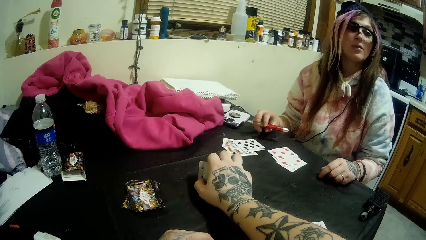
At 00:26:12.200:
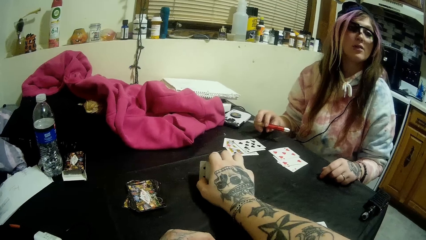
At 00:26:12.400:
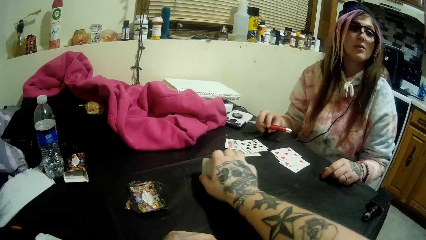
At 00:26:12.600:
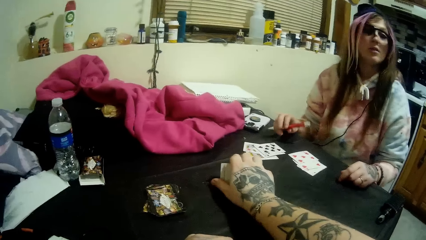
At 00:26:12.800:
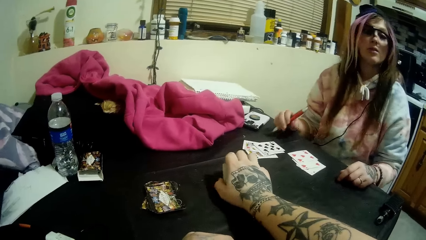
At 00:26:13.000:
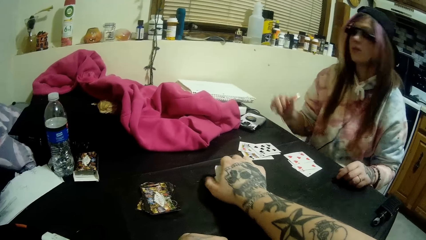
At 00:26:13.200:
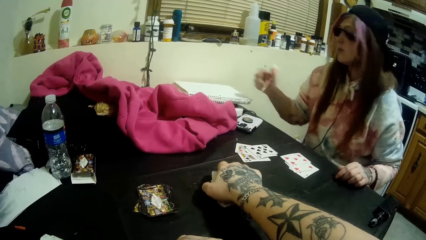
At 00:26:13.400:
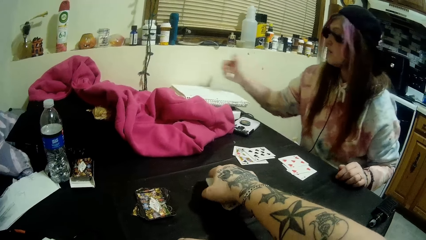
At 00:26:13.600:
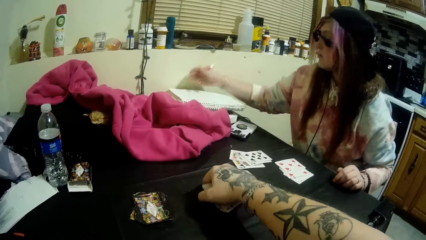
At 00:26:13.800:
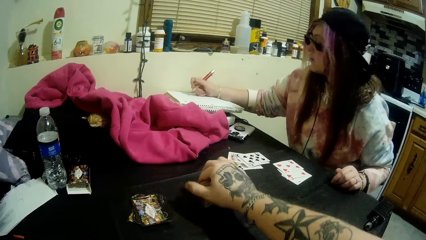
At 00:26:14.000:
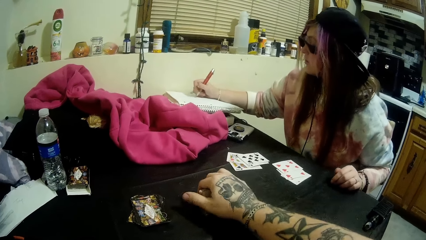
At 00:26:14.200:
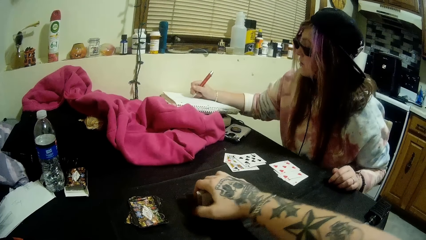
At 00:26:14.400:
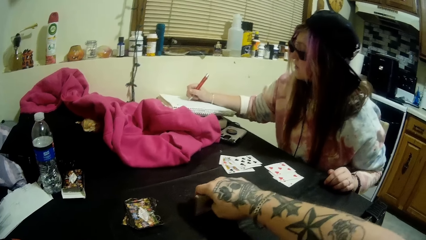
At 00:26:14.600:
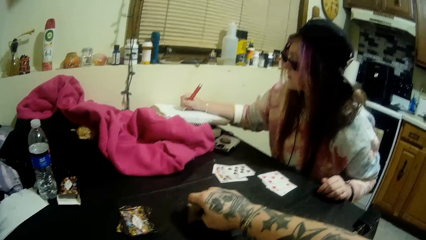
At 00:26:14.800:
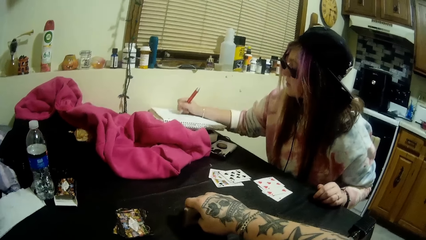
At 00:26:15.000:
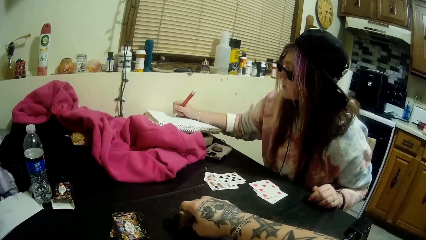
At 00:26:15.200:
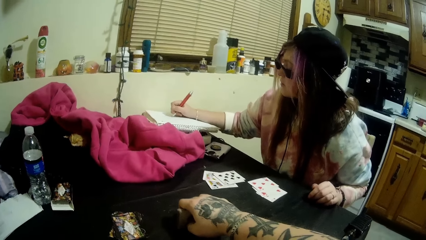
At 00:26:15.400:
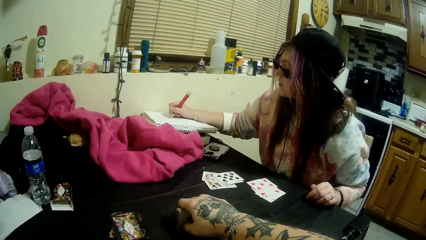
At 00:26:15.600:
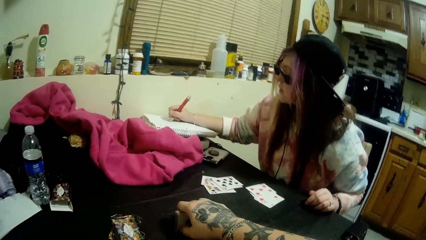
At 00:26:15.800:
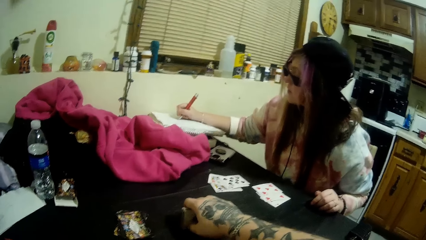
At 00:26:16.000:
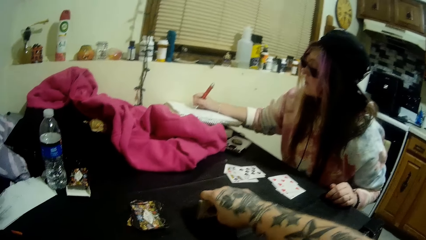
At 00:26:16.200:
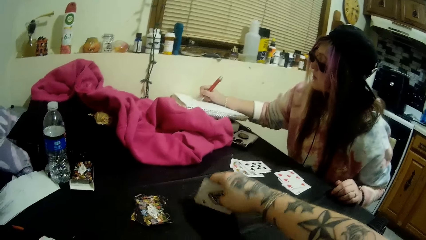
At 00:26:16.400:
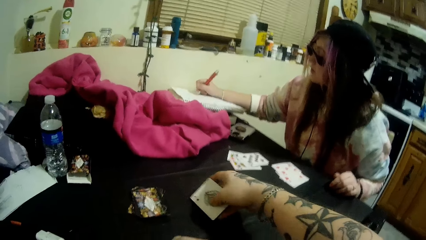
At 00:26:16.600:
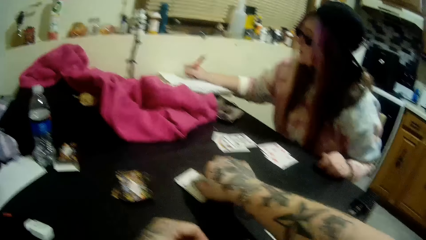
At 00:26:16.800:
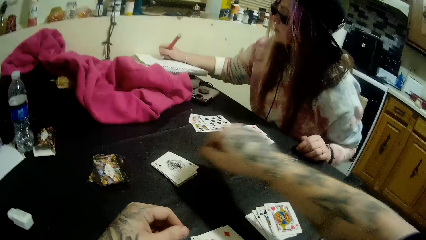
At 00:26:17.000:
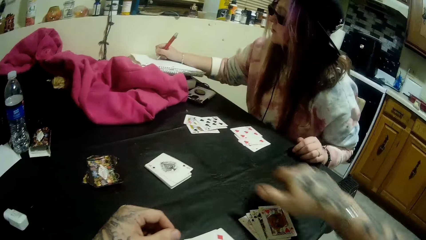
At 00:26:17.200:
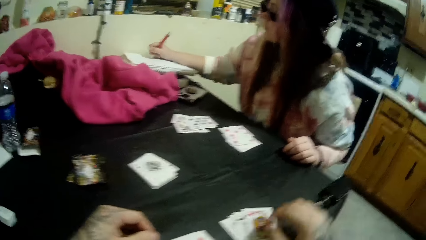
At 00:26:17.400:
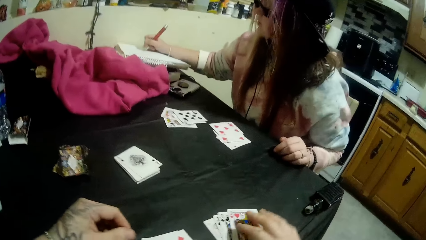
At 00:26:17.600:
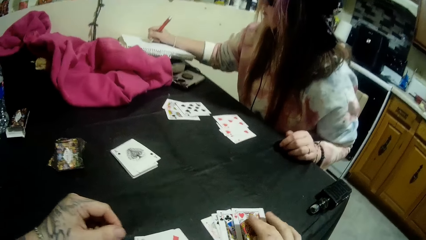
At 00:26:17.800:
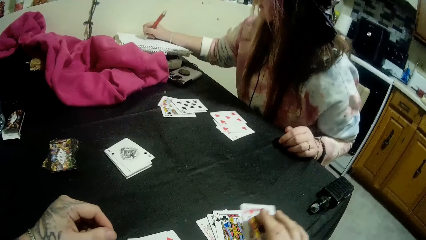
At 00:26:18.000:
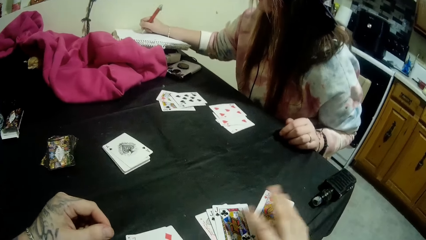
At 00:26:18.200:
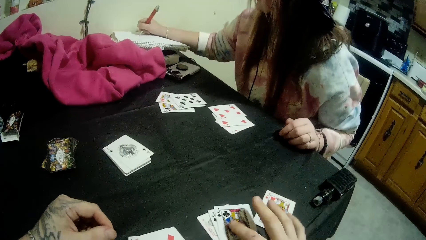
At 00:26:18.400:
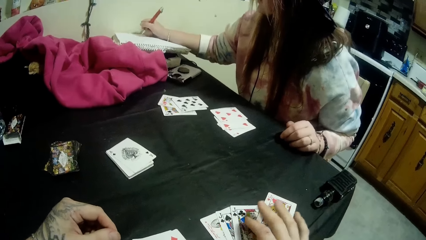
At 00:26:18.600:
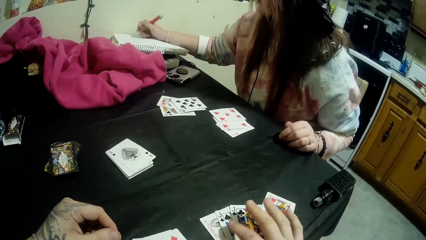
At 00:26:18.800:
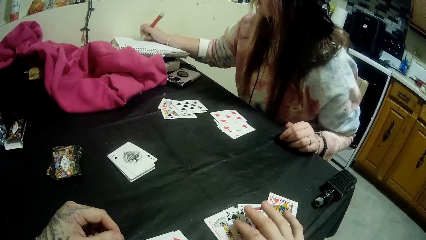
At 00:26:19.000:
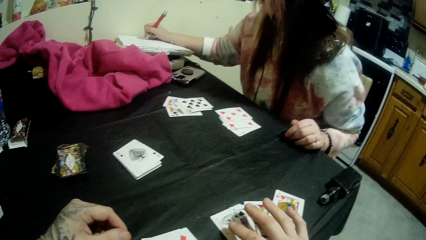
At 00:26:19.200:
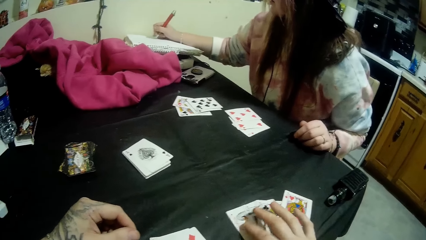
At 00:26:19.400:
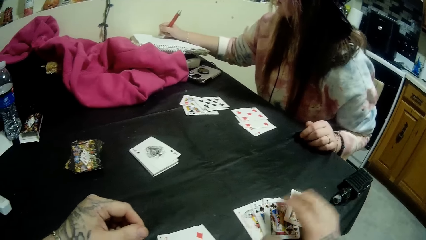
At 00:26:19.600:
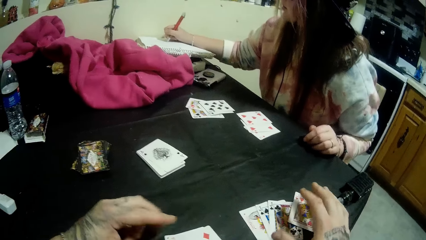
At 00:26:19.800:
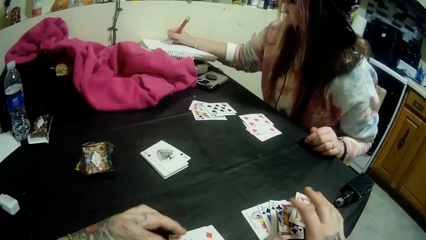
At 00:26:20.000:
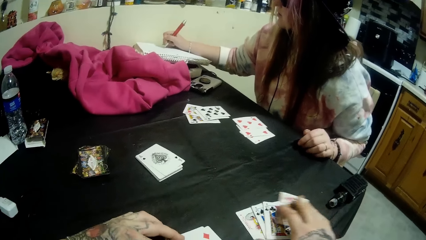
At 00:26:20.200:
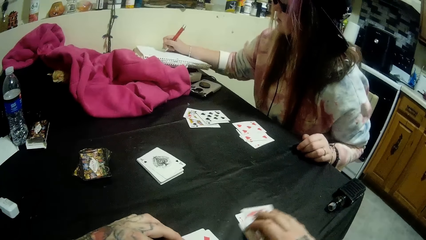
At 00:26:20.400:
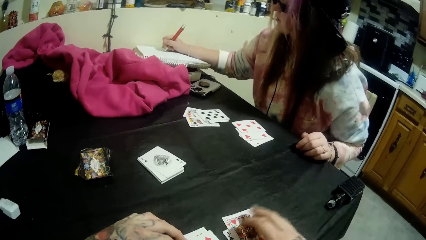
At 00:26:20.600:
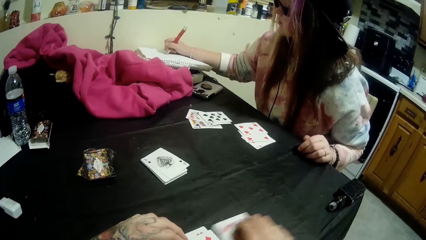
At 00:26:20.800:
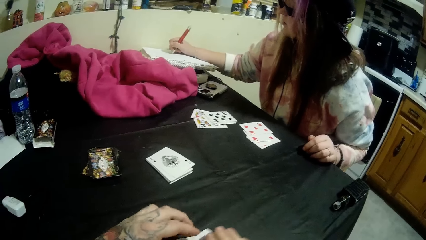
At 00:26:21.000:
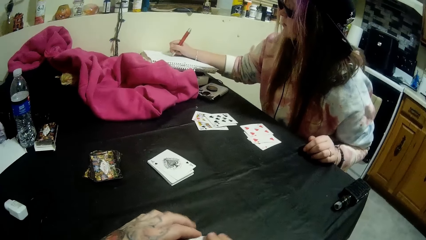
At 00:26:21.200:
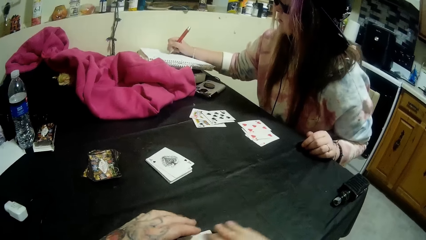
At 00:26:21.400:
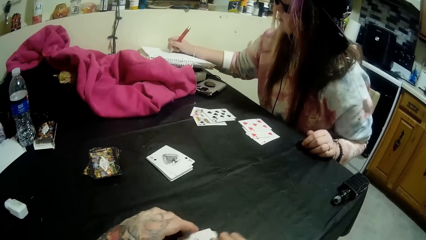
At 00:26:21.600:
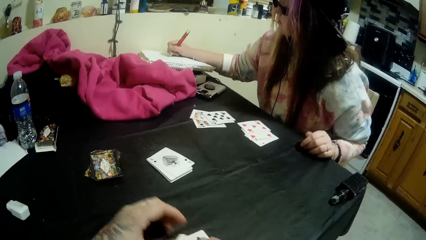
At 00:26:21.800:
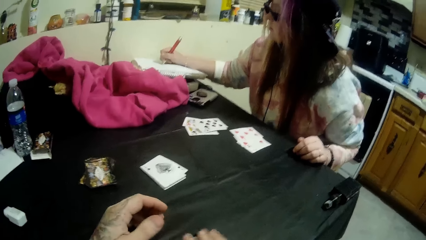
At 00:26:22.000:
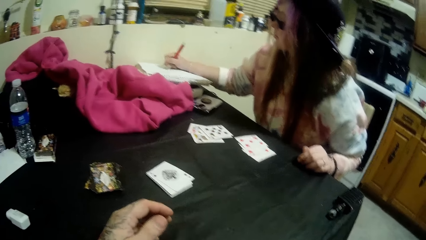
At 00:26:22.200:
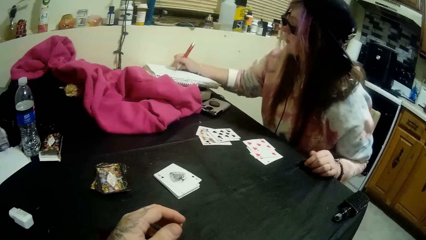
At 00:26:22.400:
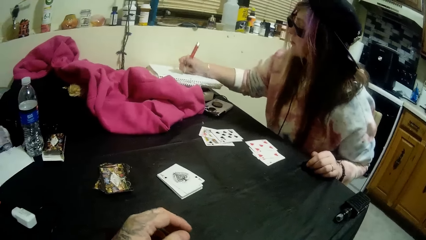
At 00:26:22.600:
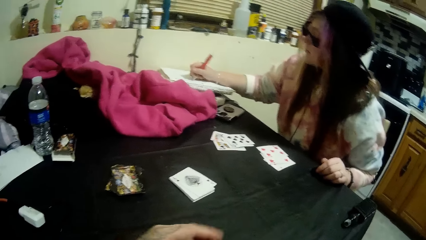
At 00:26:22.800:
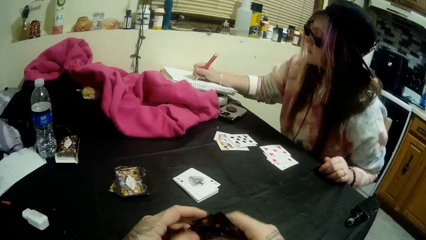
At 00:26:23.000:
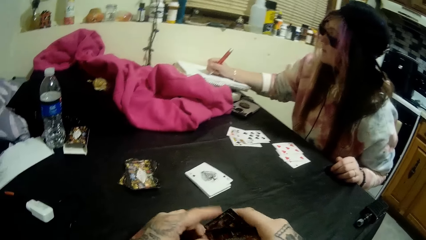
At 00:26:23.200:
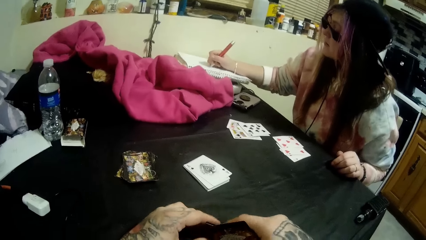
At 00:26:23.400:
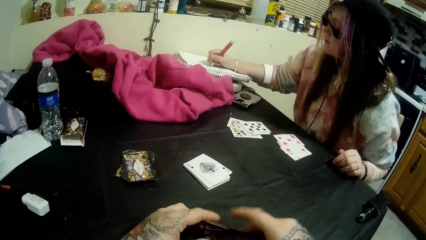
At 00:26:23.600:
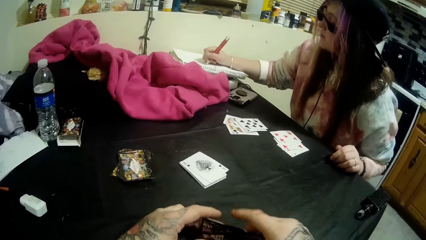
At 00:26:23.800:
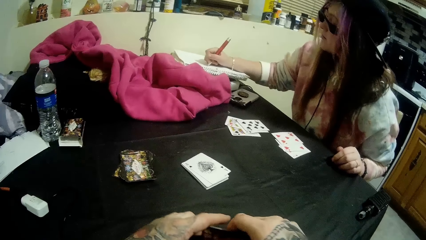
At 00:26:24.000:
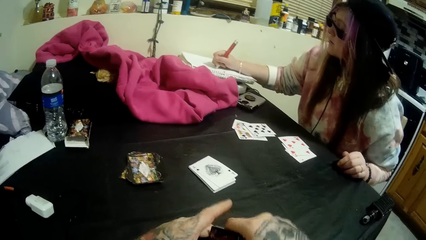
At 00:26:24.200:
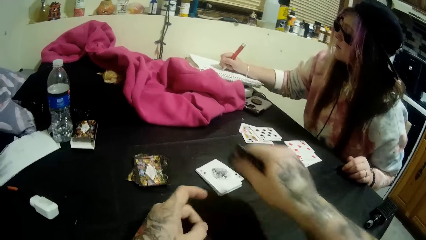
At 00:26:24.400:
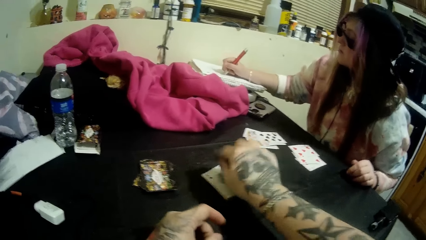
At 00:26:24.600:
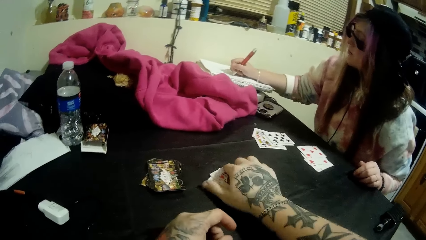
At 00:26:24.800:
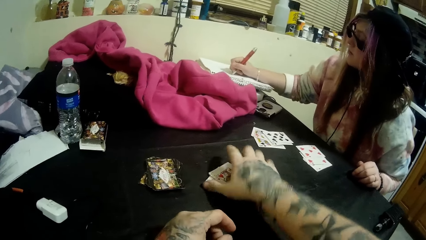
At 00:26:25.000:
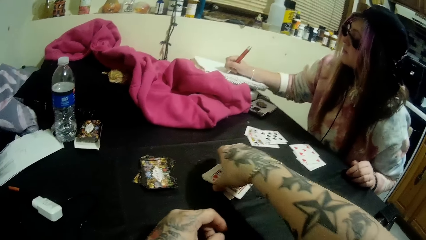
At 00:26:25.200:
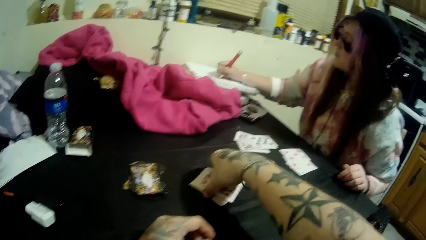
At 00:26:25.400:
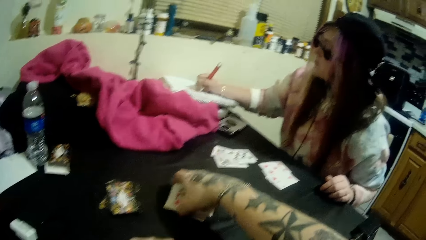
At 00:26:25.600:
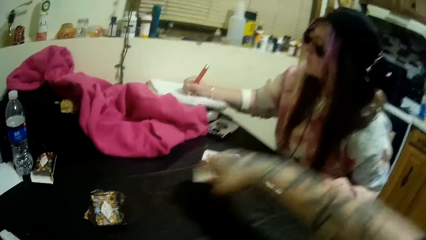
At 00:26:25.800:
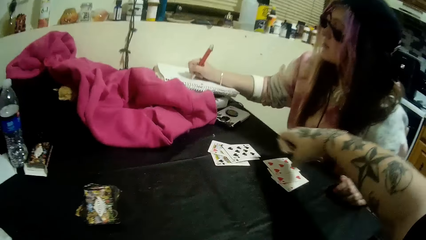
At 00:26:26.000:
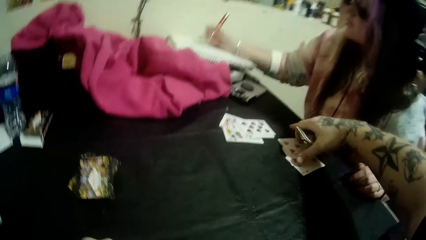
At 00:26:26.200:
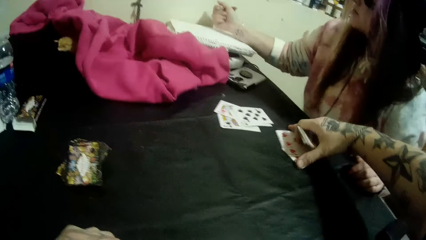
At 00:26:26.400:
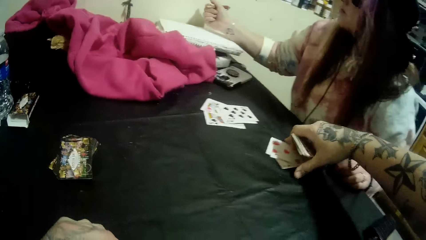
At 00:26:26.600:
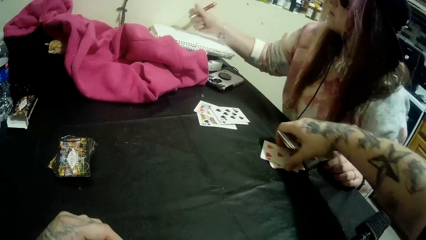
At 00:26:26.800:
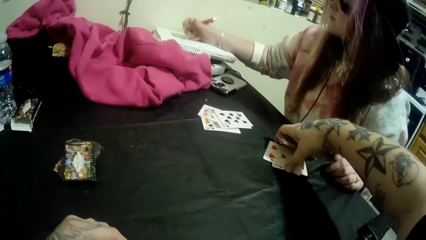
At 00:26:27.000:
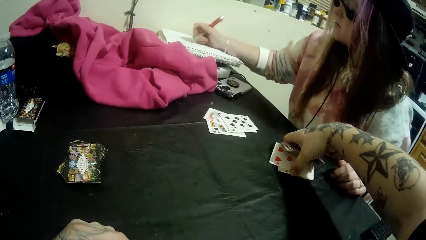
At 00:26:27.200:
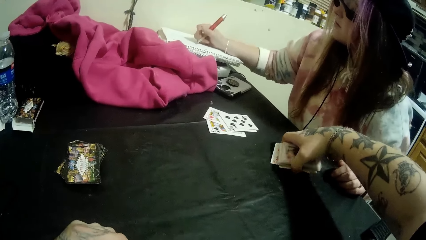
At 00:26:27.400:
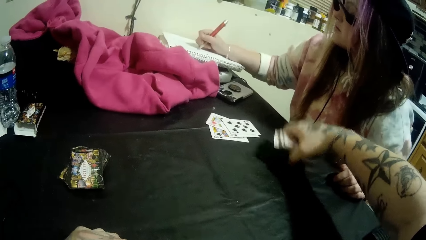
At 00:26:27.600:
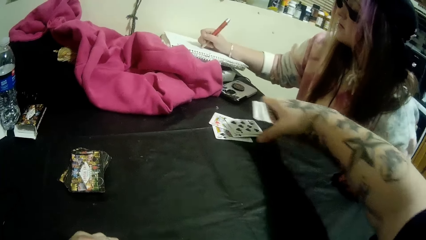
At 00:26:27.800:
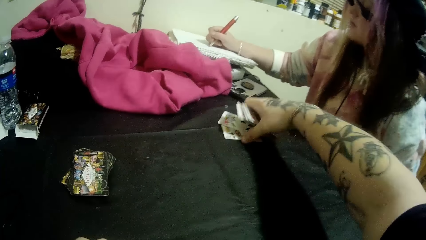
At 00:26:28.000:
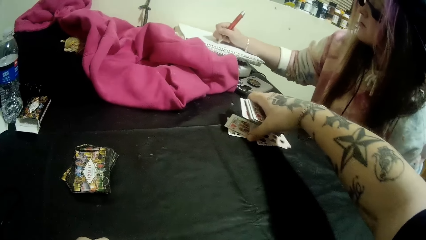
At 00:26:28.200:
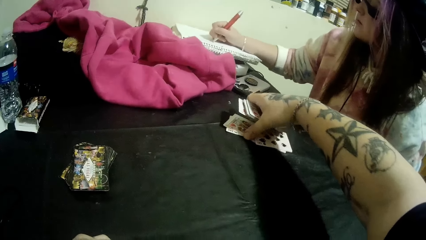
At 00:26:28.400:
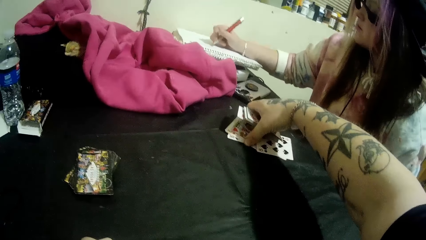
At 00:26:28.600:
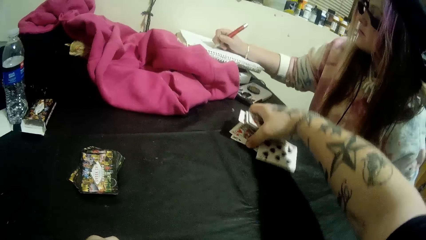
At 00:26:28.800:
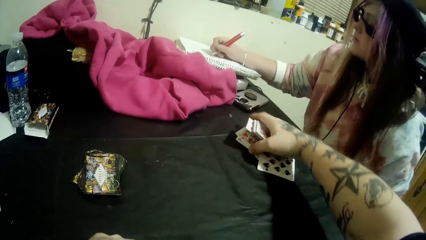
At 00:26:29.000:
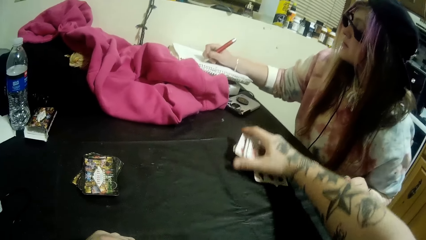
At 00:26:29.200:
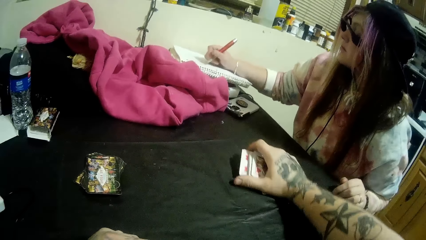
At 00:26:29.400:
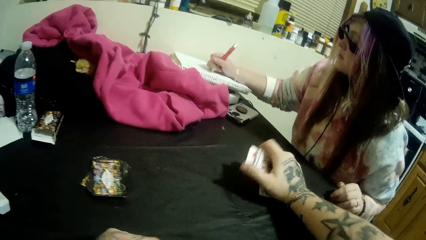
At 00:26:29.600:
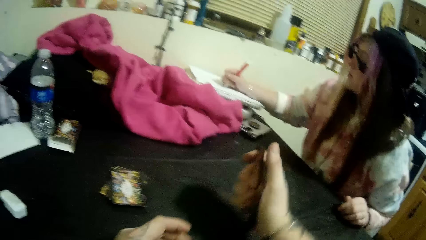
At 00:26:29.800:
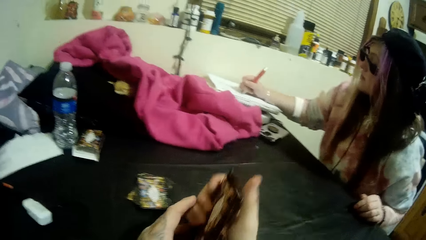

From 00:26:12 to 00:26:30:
The woman writes on the notepad with the pen in her right hand. The camera wearer gathers the playing cards with his right hand.
